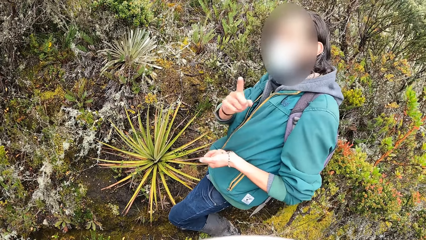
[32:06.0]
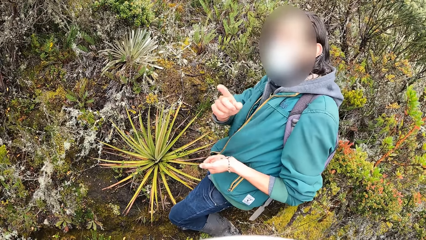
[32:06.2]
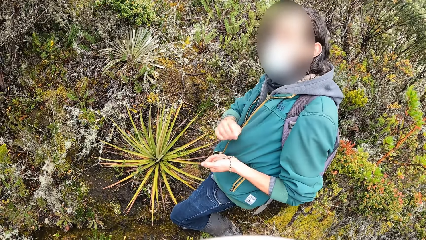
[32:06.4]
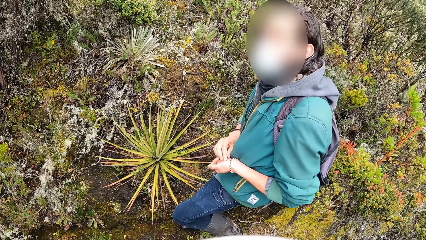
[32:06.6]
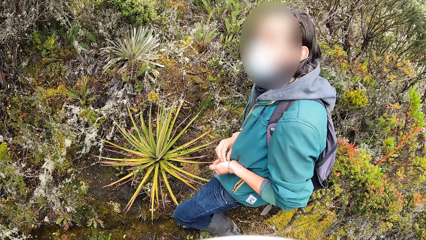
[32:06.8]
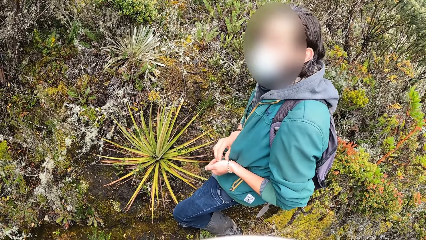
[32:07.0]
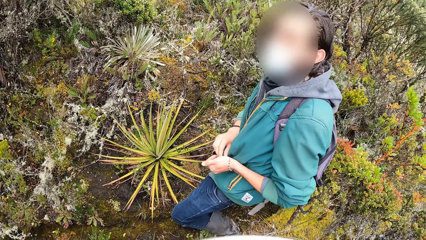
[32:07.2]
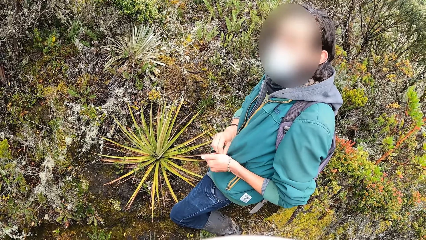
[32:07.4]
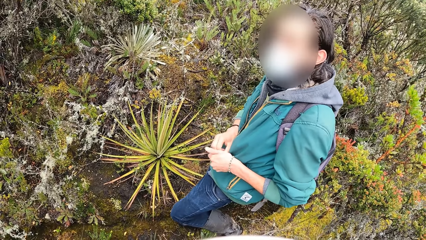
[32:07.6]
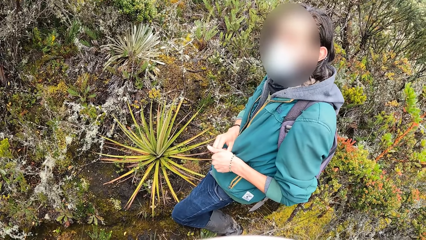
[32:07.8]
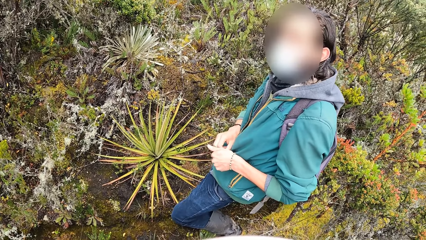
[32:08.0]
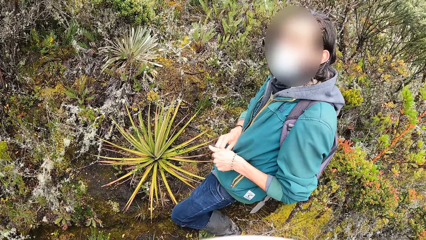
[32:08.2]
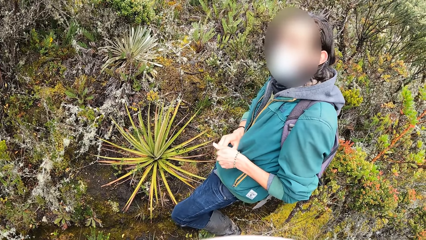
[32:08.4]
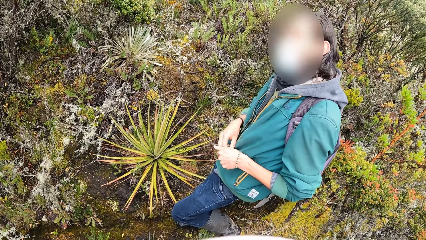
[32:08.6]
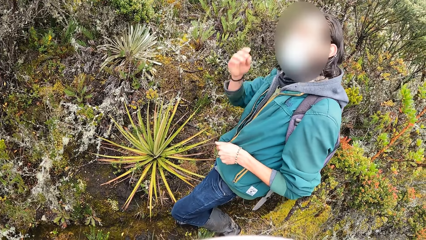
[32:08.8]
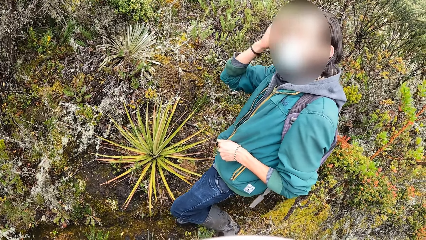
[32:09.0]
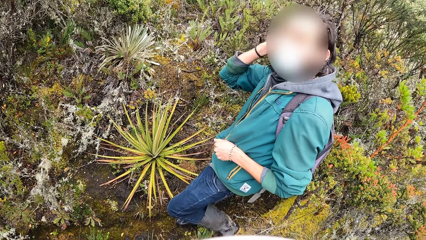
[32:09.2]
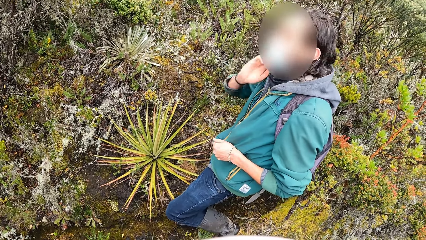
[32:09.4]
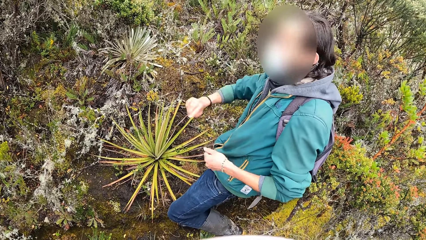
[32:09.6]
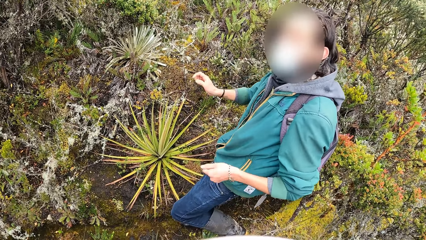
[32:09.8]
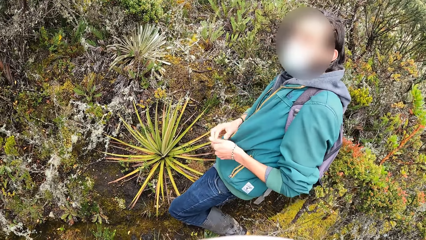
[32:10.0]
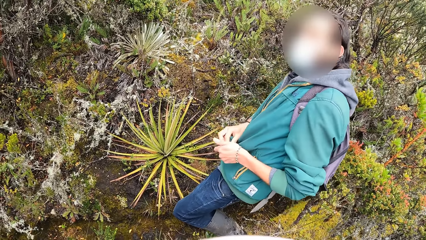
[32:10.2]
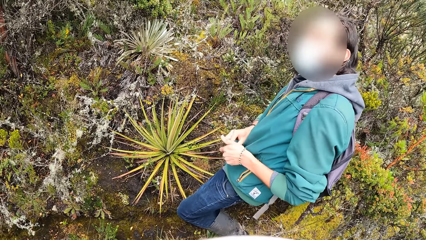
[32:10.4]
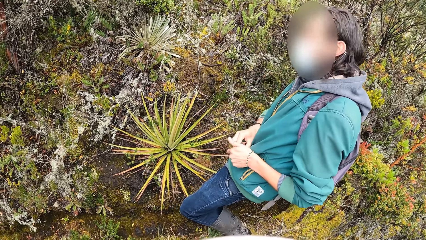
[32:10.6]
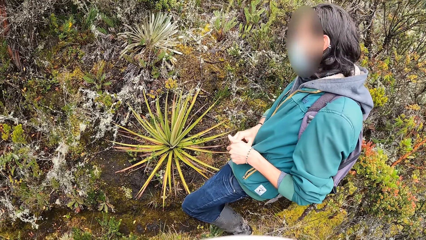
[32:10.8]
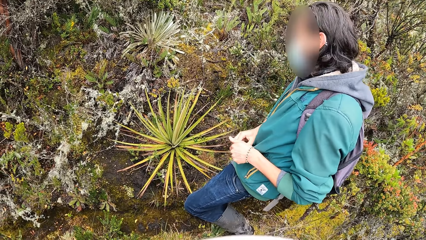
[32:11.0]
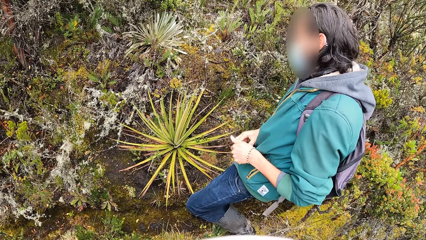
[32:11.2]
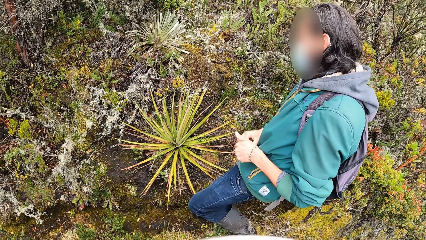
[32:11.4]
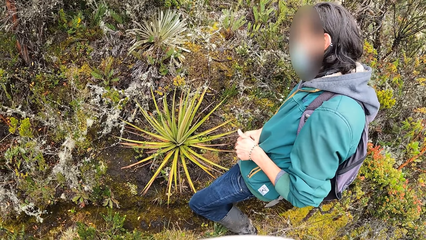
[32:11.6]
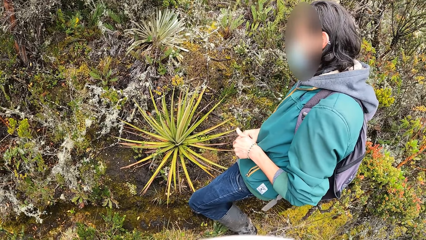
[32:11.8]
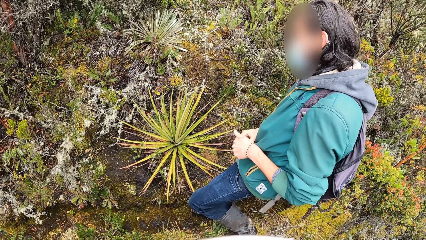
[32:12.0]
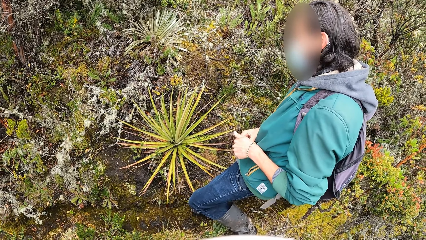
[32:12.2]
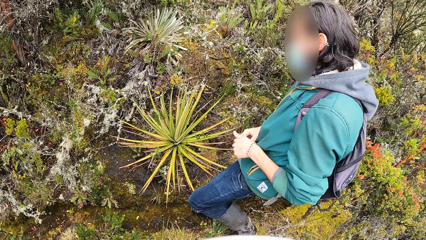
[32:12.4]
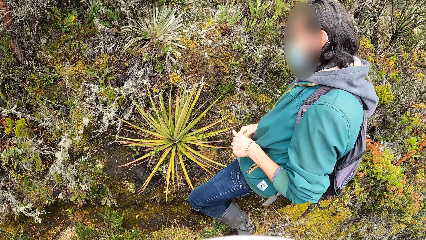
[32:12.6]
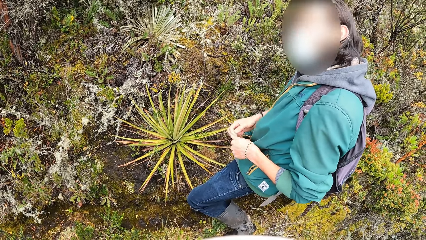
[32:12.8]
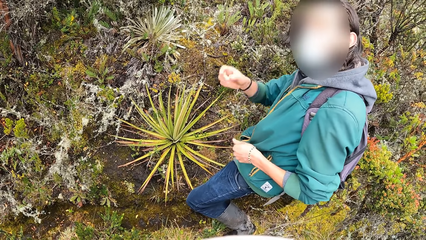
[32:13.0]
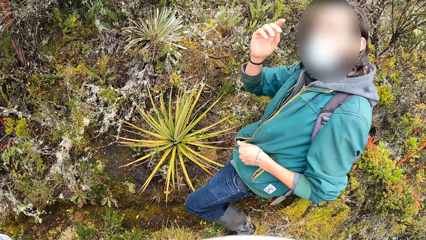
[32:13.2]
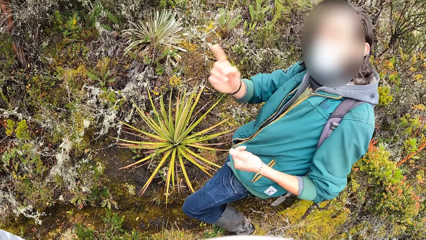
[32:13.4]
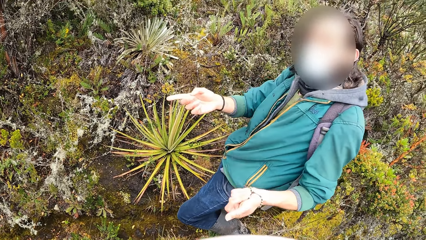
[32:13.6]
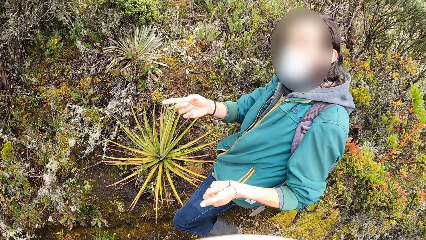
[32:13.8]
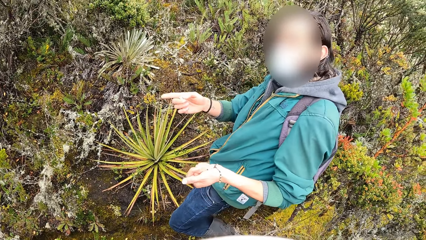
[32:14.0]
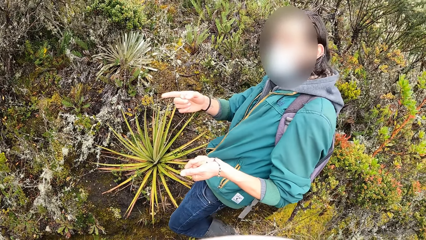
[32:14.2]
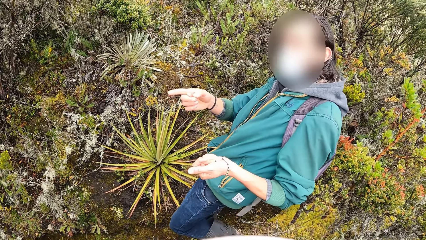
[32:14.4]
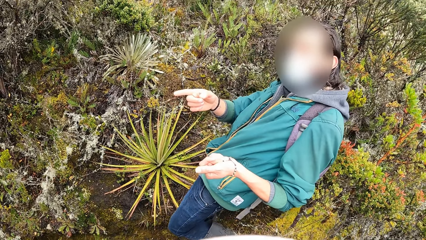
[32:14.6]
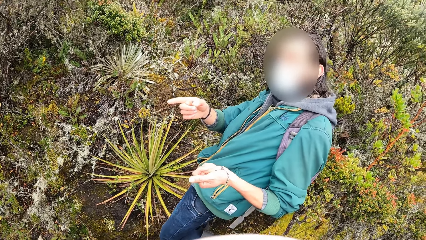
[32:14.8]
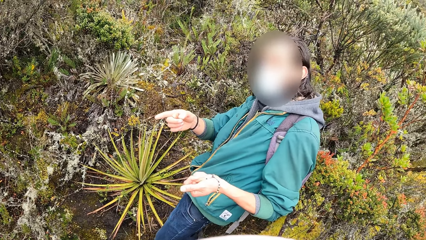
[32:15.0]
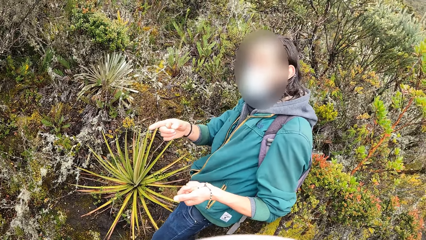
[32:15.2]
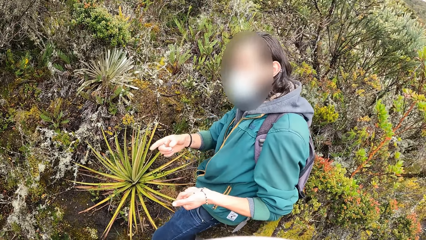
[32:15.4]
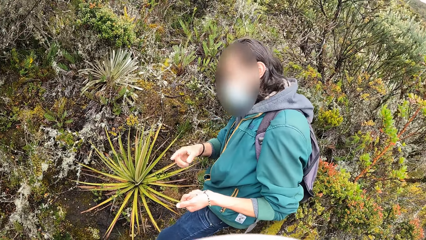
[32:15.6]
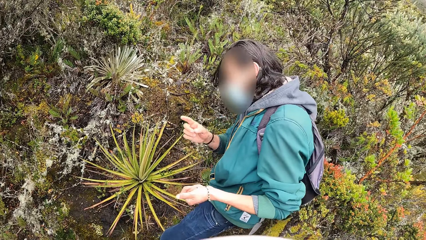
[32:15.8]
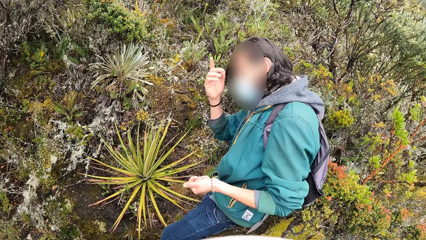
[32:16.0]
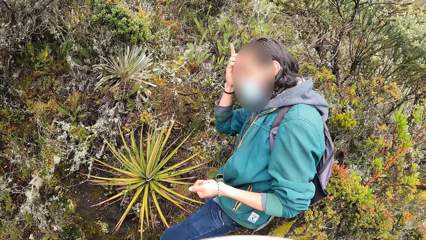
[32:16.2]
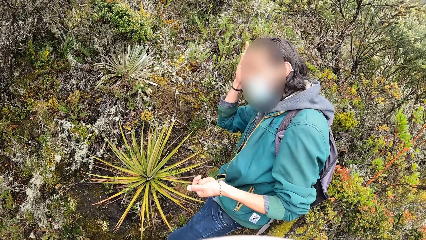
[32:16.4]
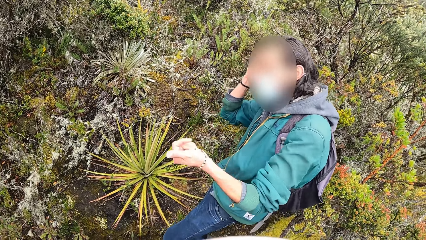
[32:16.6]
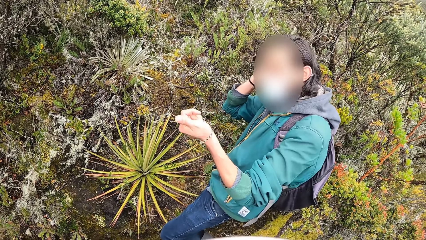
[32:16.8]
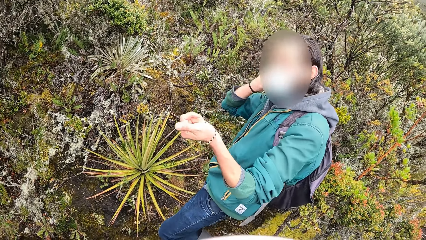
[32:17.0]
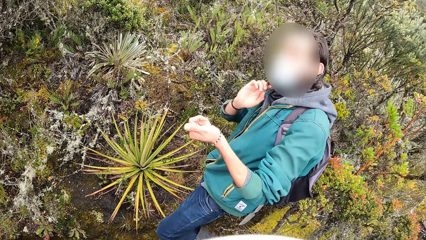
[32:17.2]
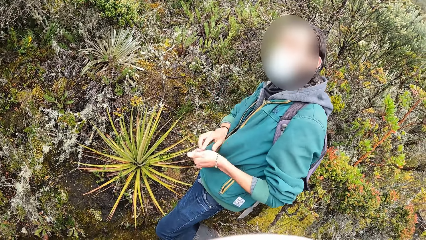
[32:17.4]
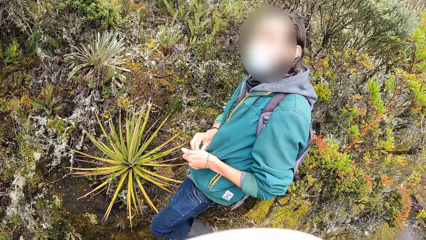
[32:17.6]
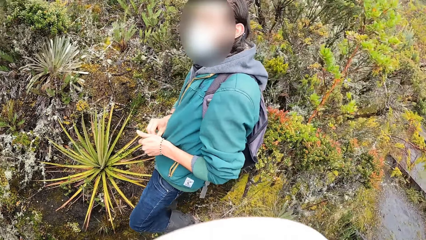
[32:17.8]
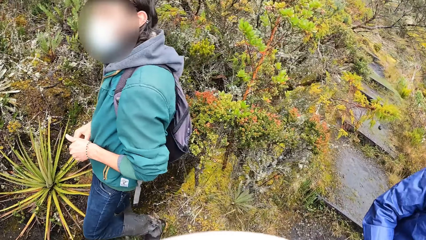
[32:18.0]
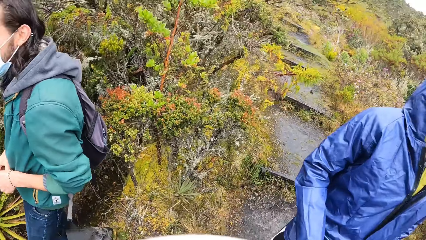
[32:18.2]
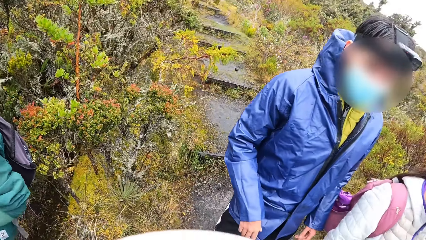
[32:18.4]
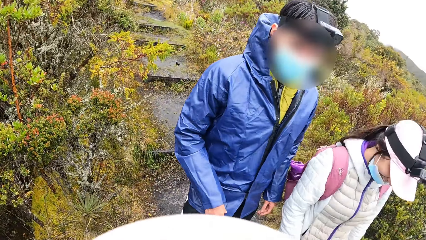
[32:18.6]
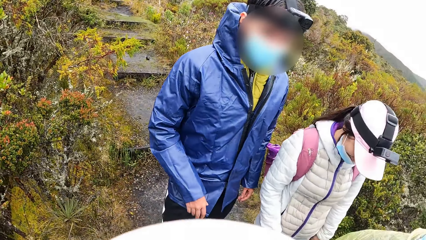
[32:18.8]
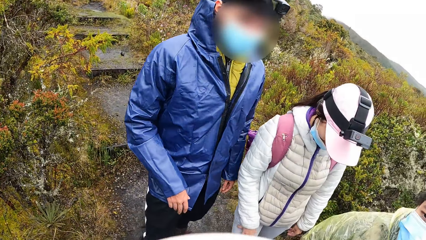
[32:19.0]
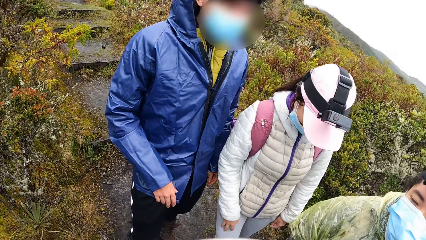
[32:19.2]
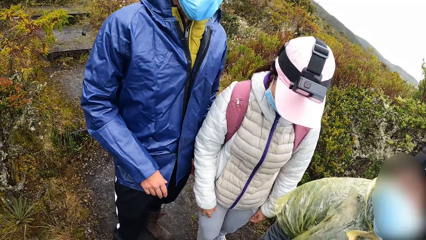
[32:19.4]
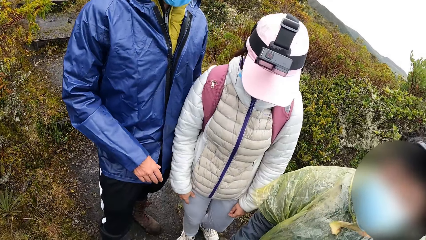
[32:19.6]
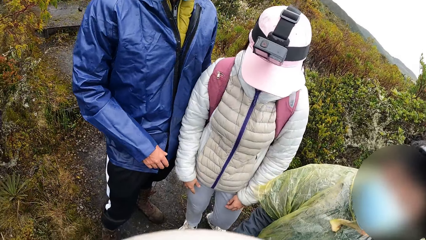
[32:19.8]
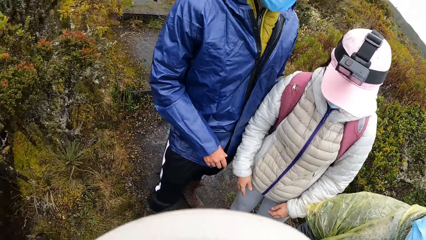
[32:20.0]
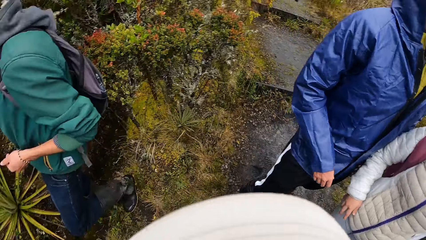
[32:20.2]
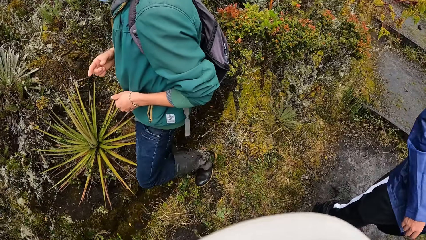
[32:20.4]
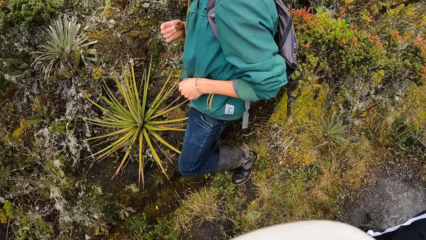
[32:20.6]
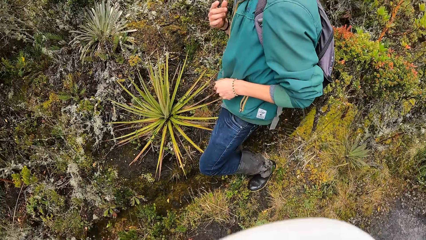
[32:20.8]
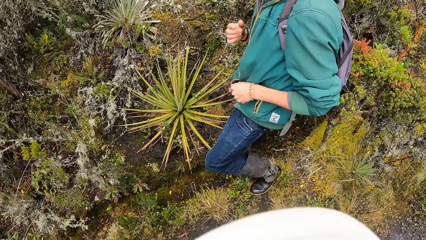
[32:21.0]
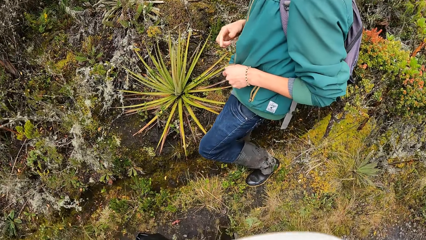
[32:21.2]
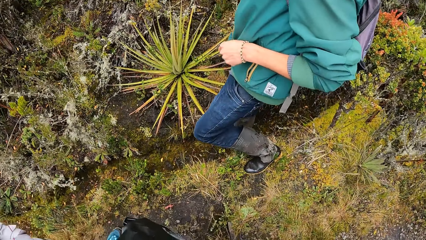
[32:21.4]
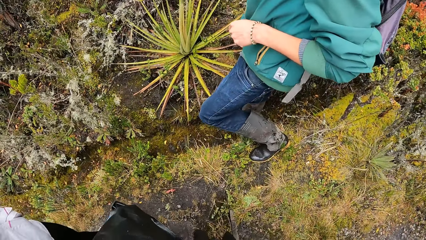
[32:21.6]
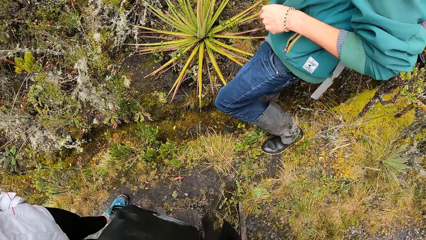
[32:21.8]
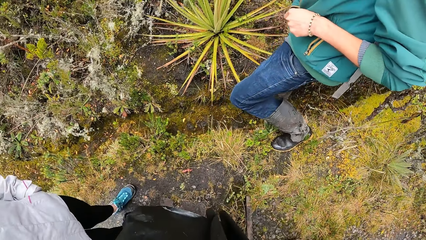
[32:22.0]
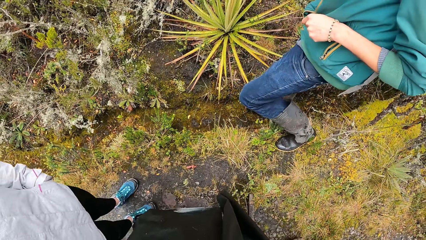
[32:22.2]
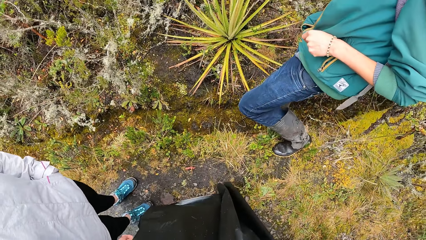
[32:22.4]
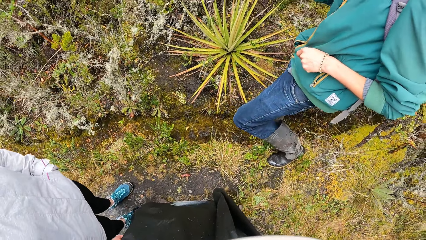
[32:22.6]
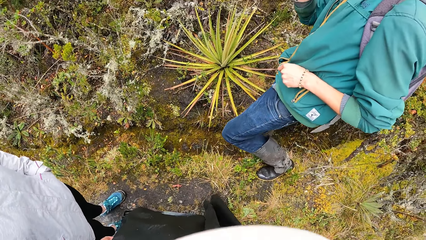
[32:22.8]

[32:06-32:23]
The camera wearer looks around.
